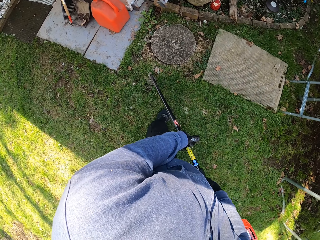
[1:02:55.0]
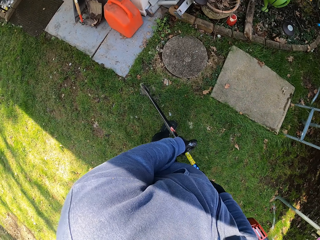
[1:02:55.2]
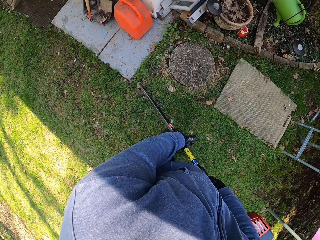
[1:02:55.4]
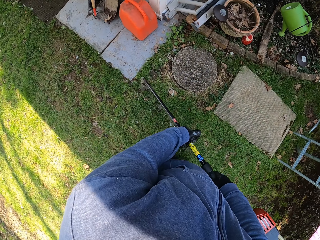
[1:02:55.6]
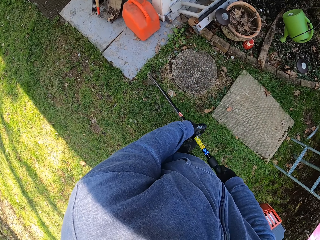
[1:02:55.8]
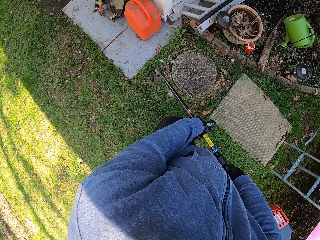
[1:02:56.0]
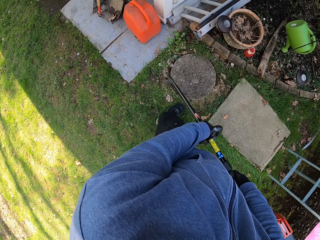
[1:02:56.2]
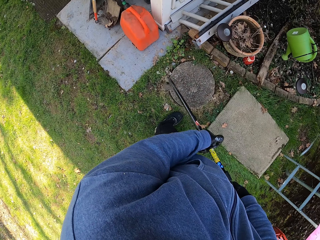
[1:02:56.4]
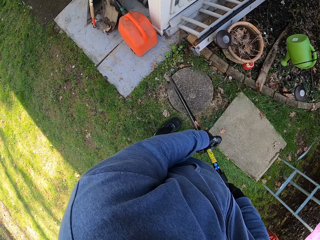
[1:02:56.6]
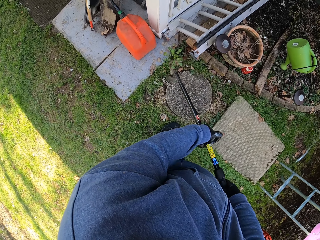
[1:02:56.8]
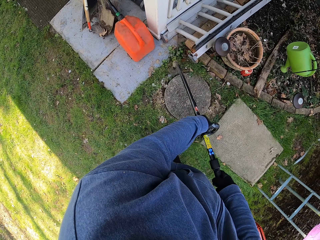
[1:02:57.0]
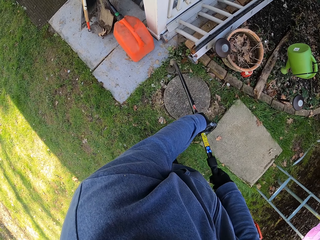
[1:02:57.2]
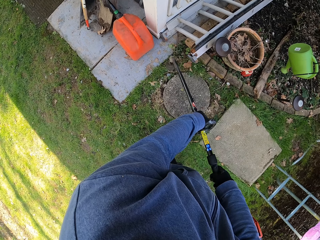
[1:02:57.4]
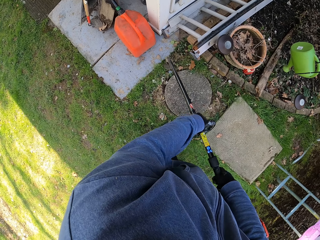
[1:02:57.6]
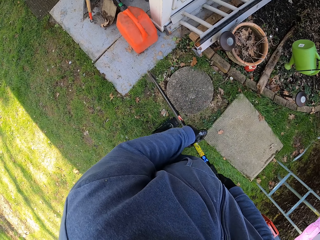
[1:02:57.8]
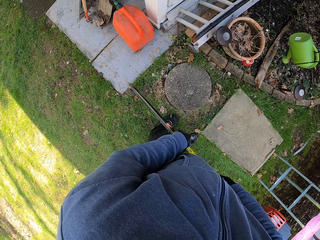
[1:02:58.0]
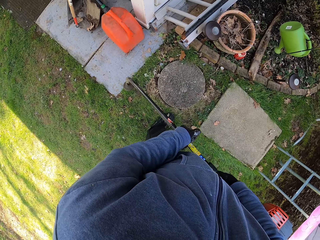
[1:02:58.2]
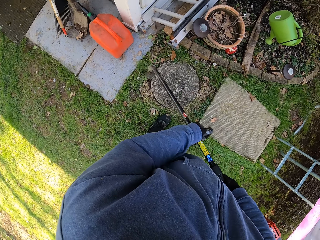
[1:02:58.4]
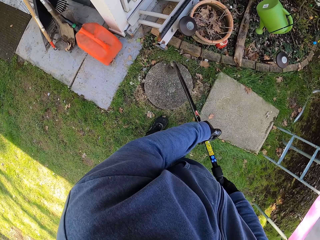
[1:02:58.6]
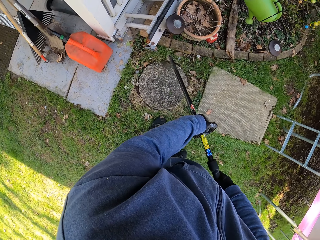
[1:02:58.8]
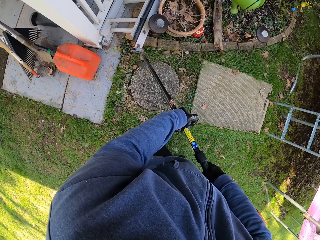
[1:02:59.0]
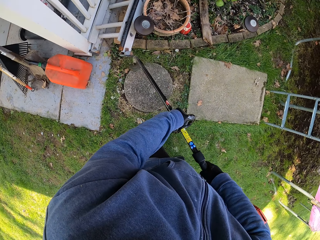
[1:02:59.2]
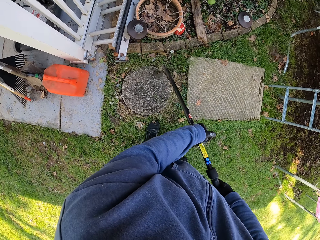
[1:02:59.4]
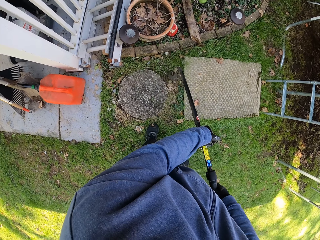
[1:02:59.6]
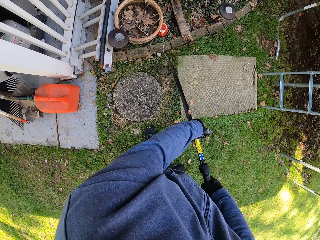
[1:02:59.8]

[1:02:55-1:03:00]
The camera wearer cuts grass with a grass cutter.

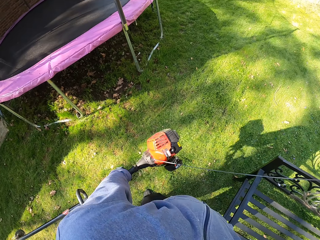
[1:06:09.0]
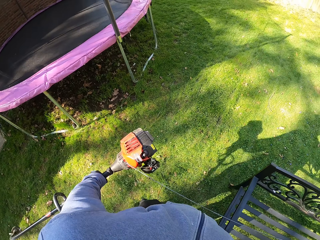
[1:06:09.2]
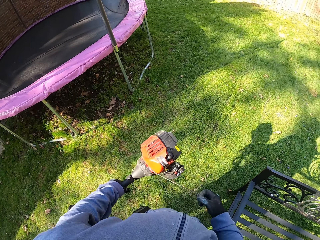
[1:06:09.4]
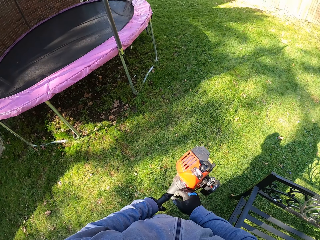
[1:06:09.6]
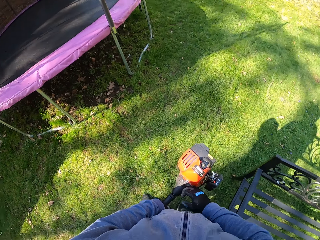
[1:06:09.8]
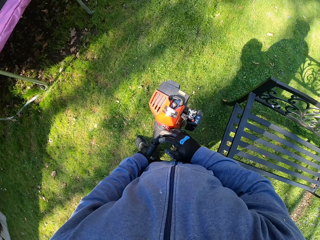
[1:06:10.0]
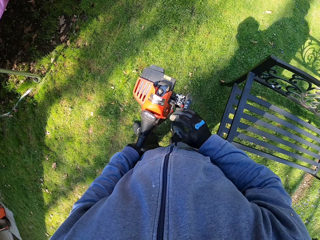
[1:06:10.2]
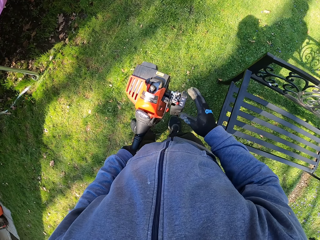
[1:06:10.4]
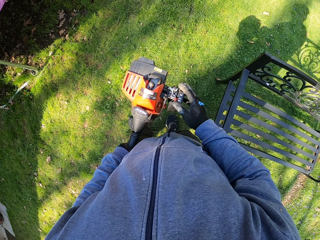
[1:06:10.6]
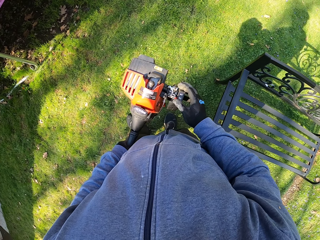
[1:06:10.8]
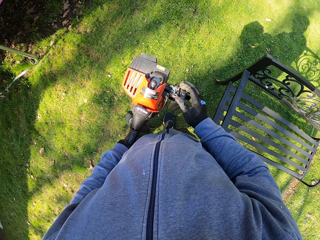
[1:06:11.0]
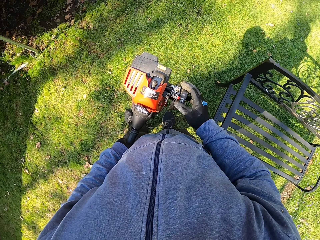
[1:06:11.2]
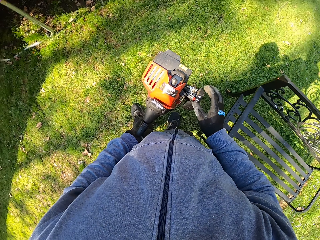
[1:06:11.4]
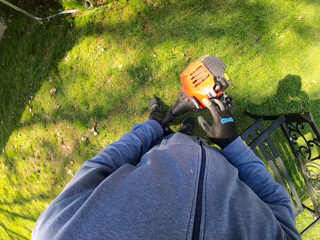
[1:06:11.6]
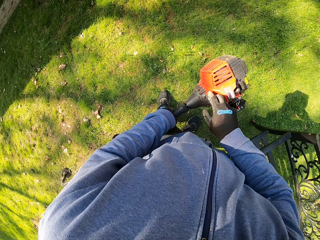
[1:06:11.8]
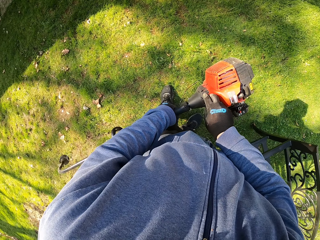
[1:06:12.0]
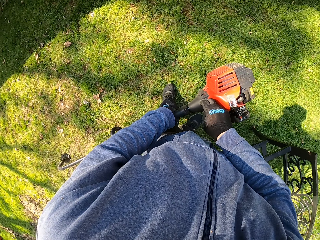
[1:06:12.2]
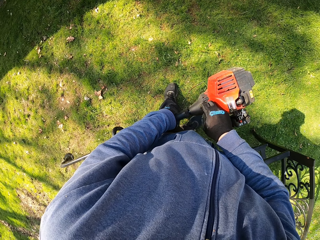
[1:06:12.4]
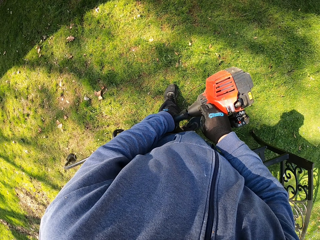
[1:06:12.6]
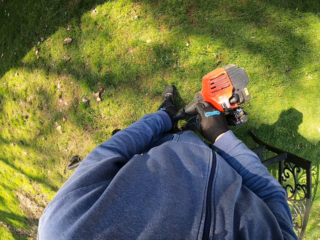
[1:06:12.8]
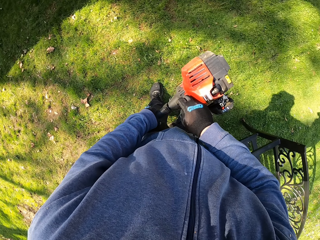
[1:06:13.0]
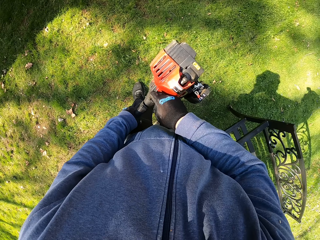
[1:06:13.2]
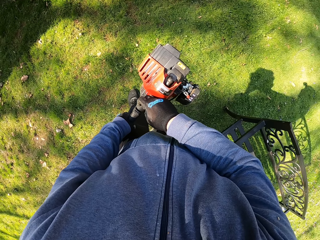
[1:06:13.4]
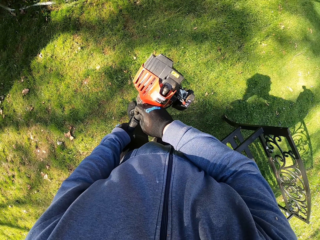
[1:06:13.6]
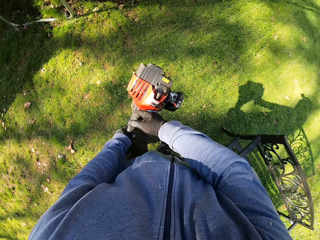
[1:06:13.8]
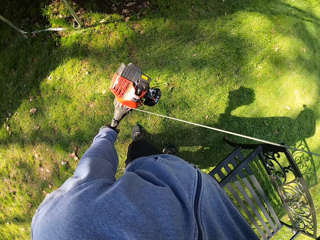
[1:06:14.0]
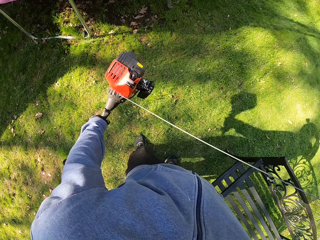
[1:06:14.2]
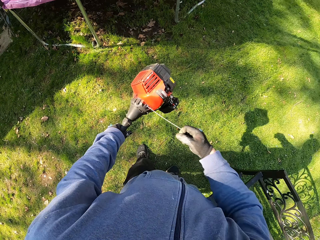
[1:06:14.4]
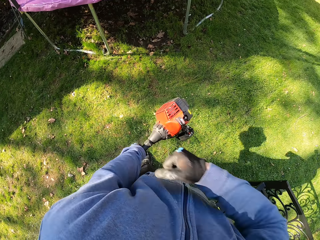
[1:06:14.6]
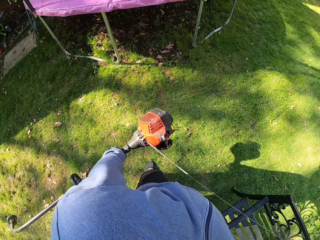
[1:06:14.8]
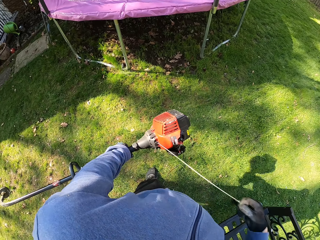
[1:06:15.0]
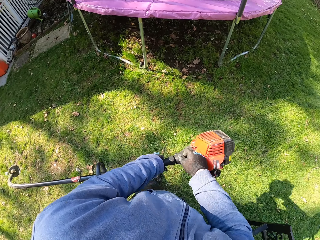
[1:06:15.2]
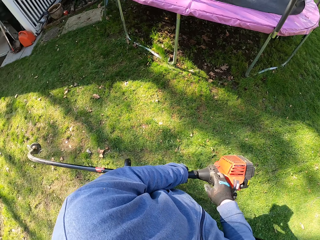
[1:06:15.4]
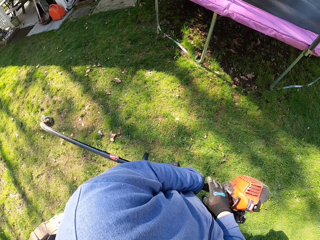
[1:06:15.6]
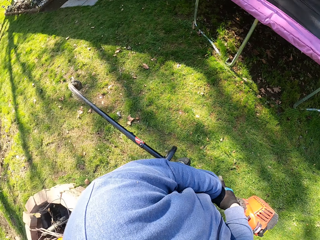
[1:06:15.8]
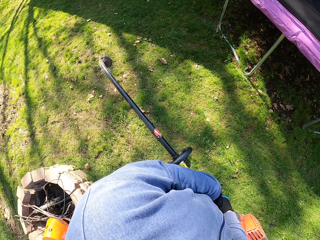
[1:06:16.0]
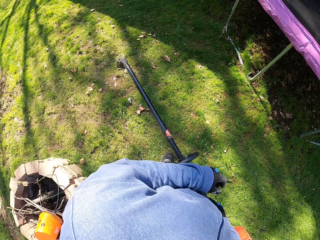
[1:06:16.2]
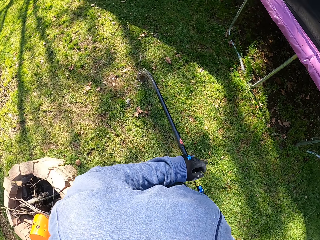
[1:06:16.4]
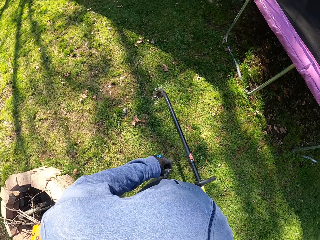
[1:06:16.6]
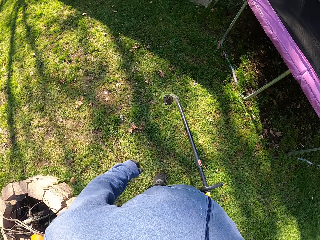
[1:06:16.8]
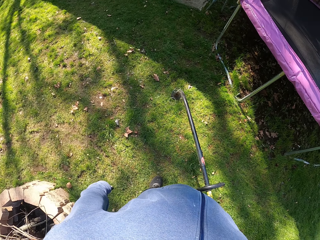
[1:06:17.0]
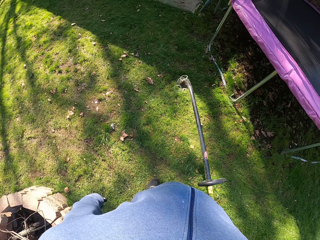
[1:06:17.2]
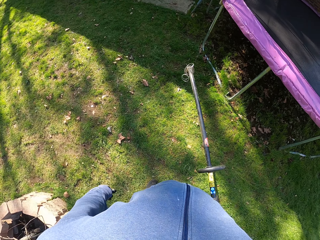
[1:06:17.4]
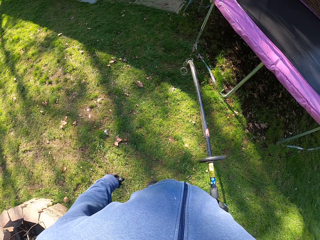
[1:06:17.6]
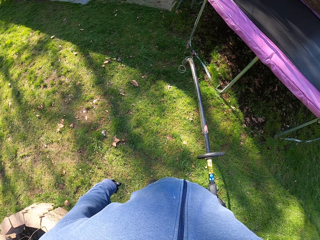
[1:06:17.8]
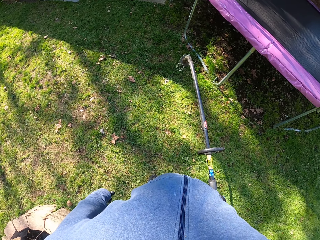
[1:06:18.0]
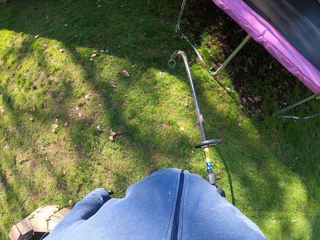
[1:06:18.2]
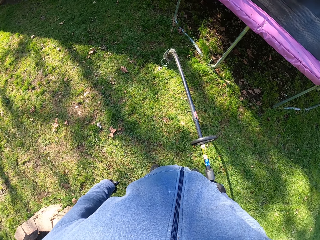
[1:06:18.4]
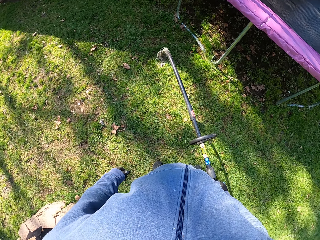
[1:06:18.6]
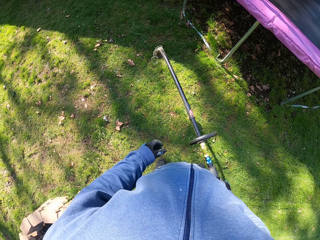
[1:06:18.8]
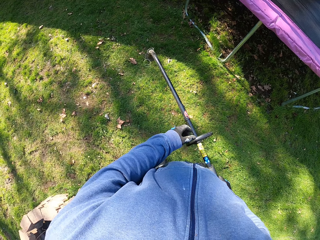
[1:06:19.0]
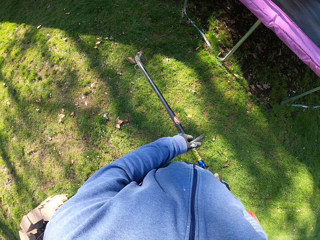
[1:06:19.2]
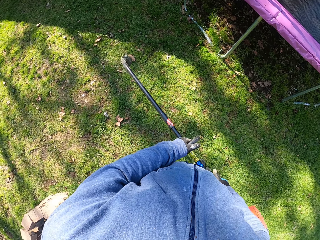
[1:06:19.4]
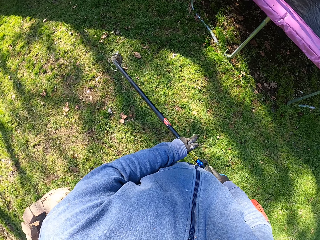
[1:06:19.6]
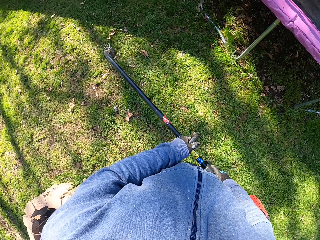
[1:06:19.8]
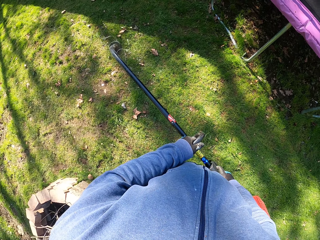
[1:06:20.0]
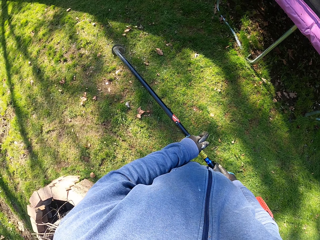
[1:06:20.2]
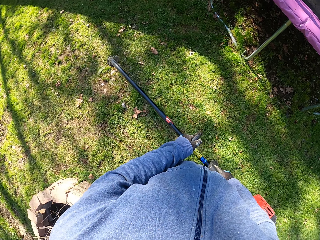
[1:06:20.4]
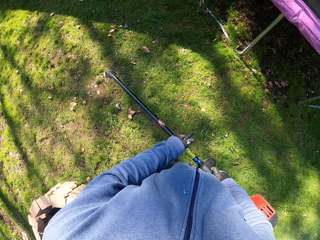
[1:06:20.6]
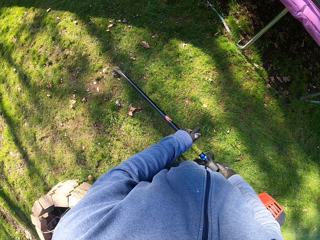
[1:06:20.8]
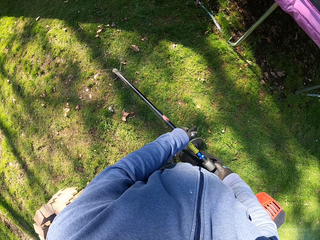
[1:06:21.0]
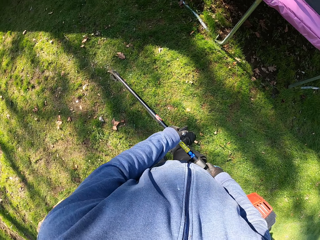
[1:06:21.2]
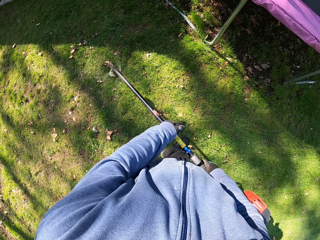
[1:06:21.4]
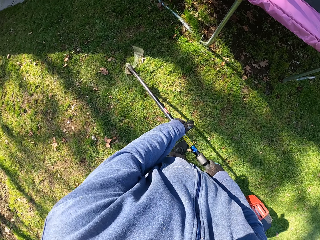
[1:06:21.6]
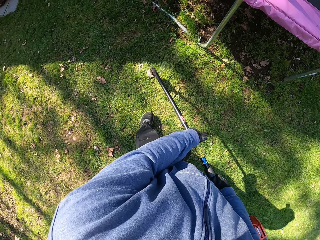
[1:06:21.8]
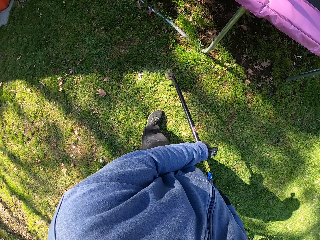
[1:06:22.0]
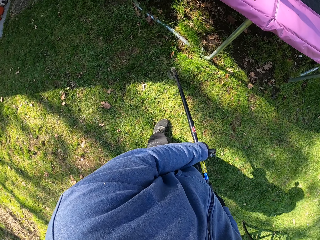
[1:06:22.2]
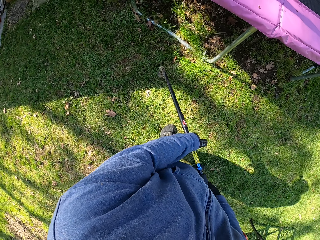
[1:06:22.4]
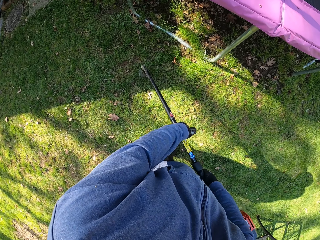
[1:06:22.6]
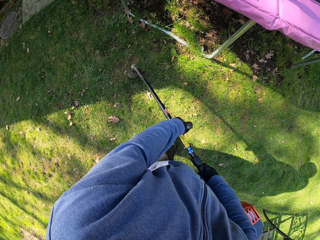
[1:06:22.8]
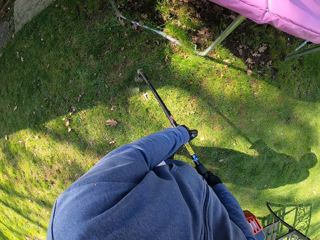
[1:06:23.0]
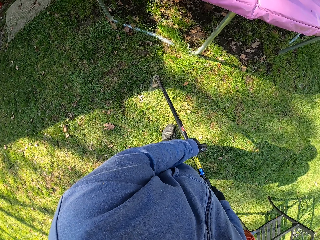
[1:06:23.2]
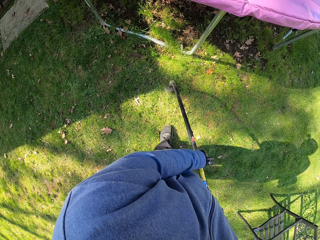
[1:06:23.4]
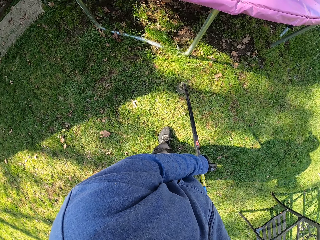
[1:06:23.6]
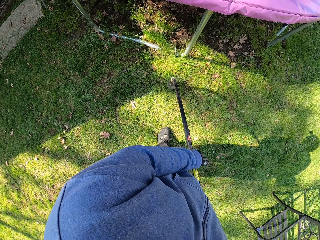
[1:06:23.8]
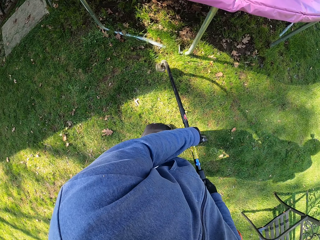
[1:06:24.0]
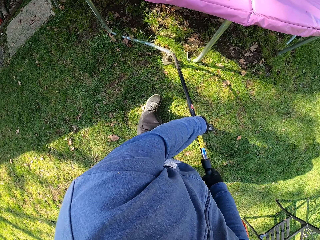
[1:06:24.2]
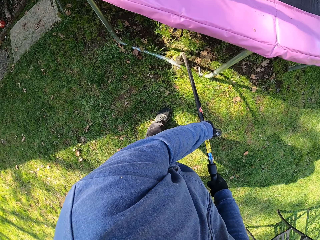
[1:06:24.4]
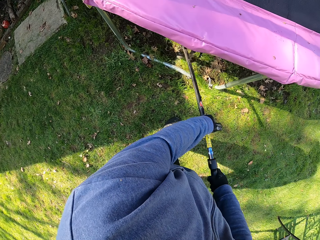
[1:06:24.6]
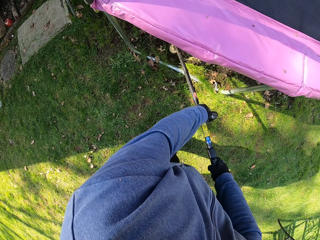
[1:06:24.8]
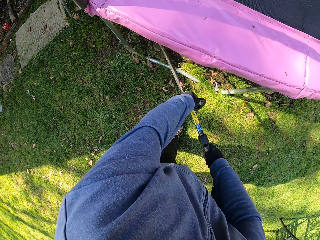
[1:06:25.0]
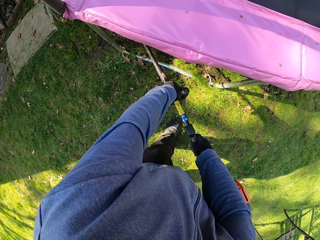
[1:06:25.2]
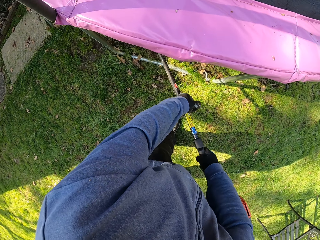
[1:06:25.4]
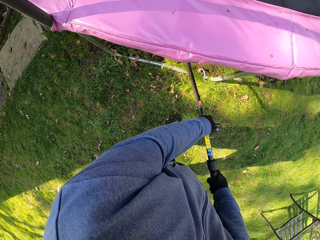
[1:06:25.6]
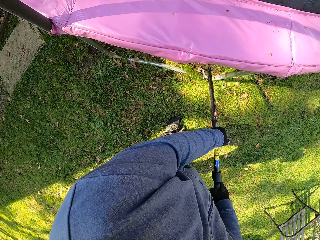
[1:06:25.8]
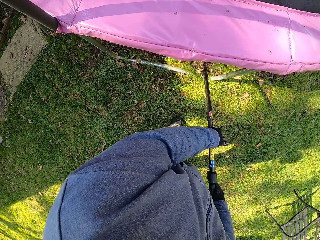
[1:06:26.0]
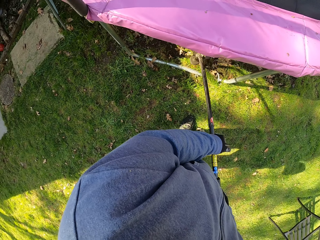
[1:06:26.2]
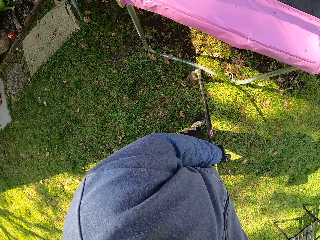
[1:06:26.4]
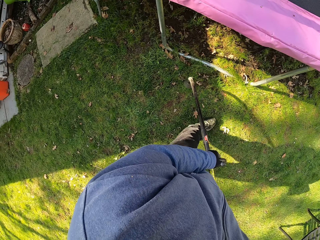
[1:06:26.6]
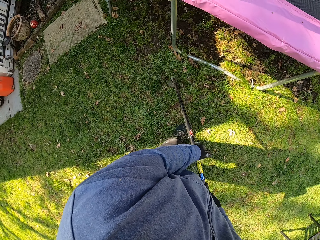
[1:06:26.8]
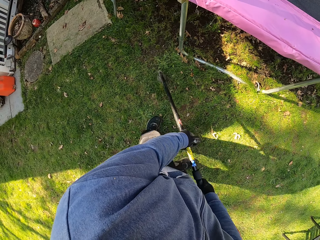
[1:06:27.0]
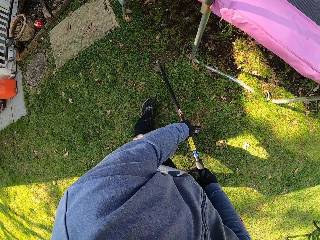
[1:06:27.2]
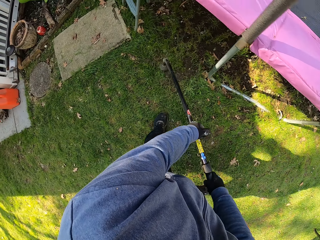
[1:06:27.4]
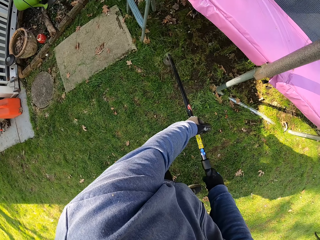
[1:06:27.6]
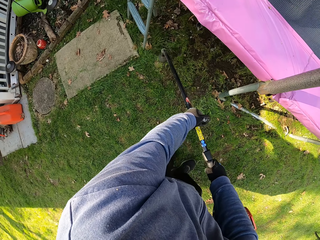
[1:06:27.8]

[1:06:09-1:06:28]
The camera wearer adjusts the starting system of the grass trimmer with his right hand. He holds the starter rope of the grass trimmer with his right hand. He pulls the starter rope of the grass trimmer with his right hand. He holds the grass trimmer with both hands and holds the grass trimmer with his right hand. He holds the hand grip of the grass trimmer with his left hand. He moves forward on the lawn with the grass trimmer. He cuts the grasses on the lawn with the grass trimmer.
